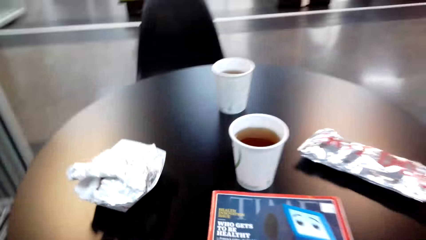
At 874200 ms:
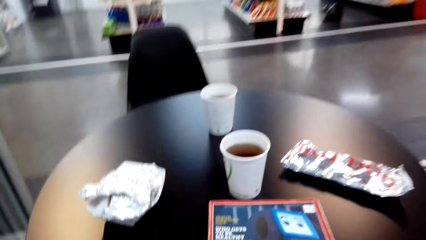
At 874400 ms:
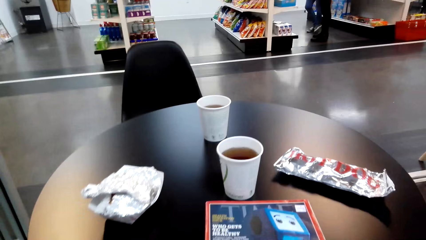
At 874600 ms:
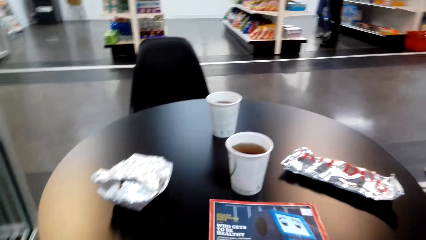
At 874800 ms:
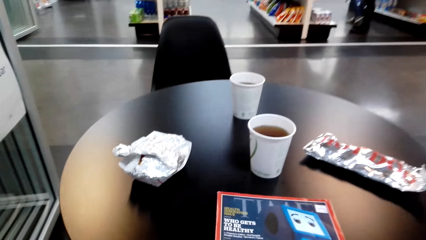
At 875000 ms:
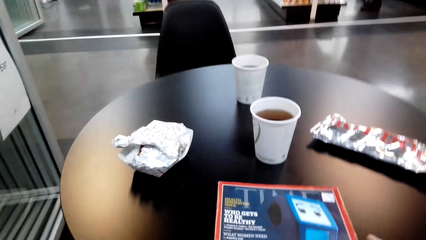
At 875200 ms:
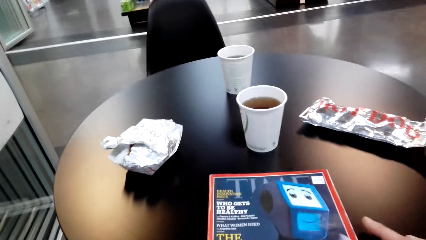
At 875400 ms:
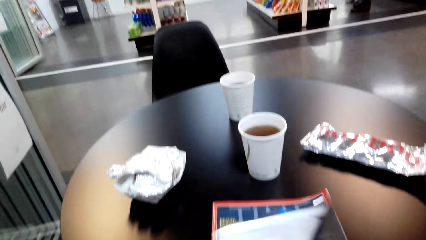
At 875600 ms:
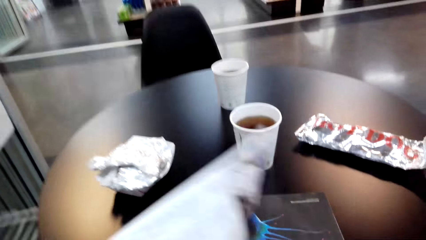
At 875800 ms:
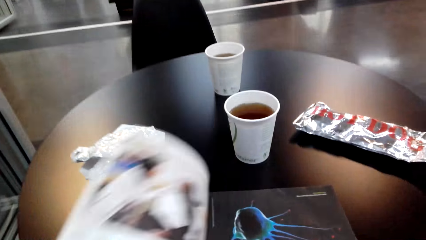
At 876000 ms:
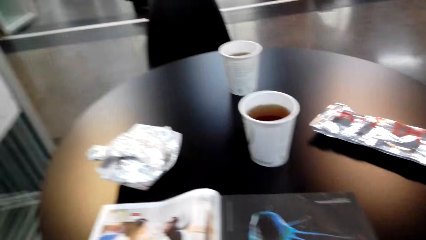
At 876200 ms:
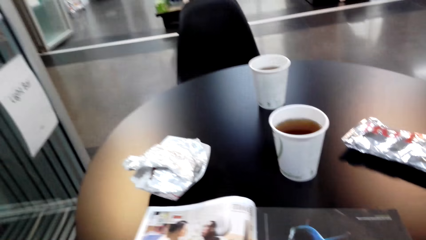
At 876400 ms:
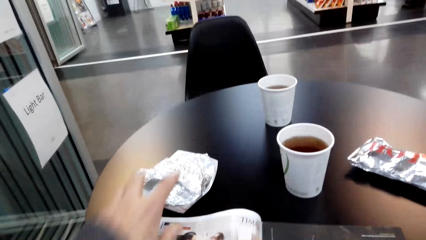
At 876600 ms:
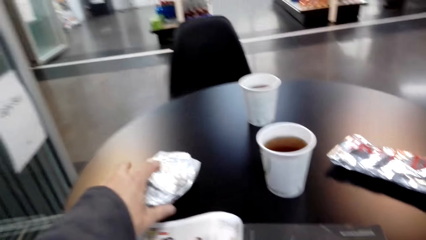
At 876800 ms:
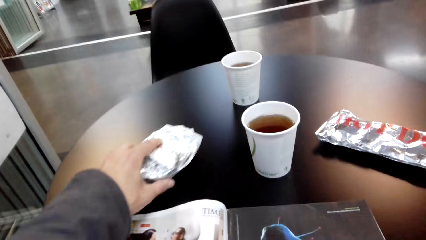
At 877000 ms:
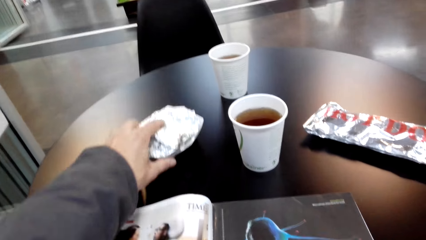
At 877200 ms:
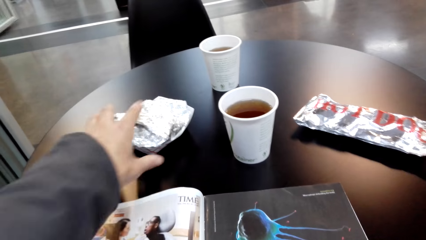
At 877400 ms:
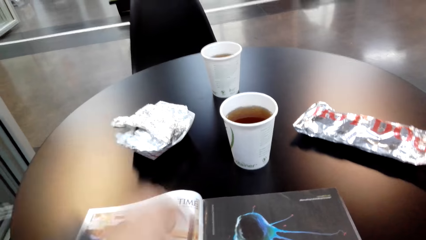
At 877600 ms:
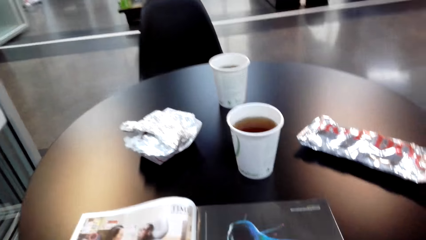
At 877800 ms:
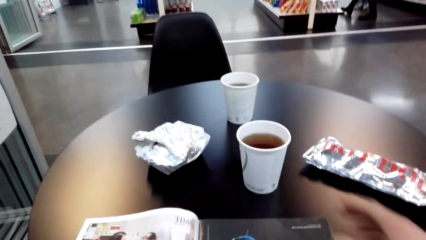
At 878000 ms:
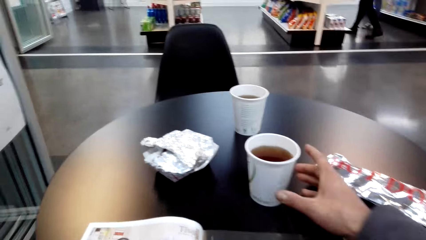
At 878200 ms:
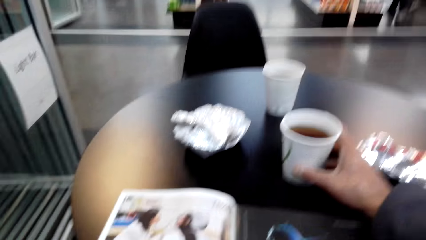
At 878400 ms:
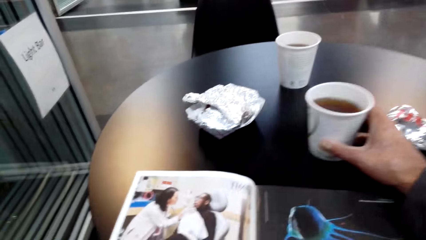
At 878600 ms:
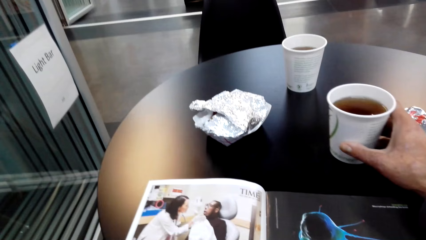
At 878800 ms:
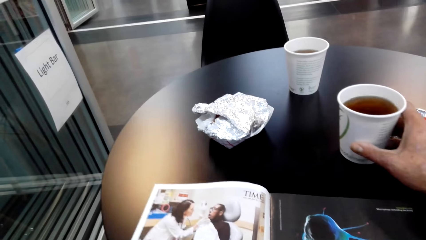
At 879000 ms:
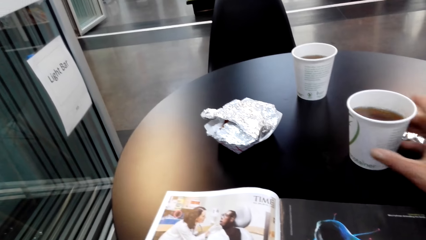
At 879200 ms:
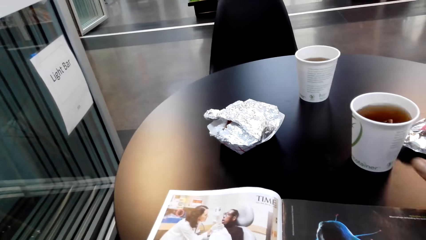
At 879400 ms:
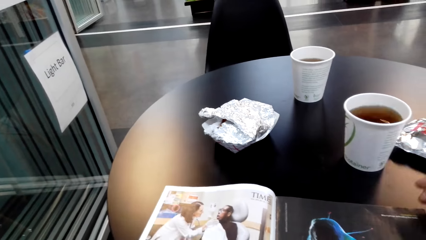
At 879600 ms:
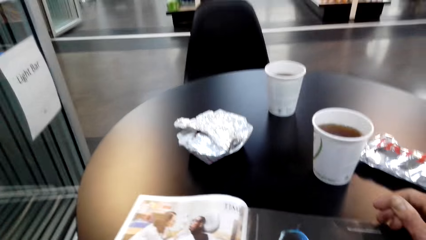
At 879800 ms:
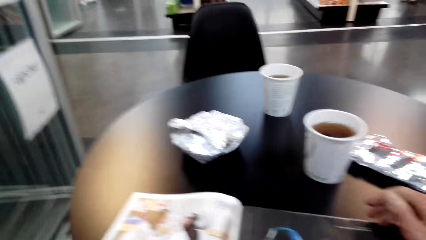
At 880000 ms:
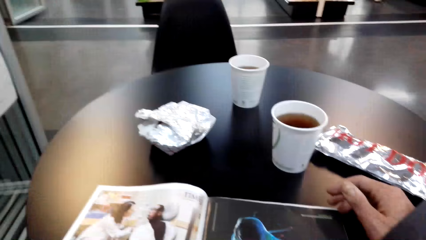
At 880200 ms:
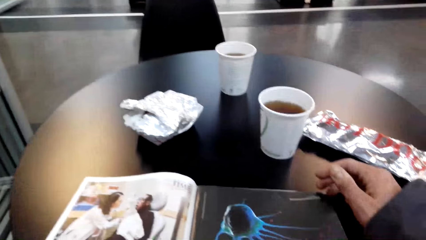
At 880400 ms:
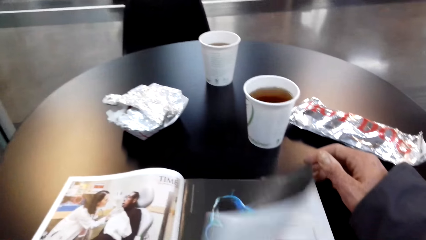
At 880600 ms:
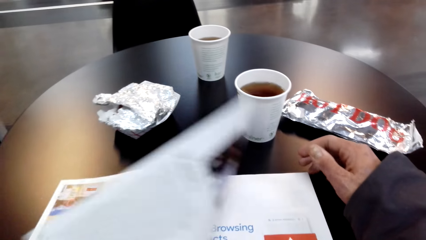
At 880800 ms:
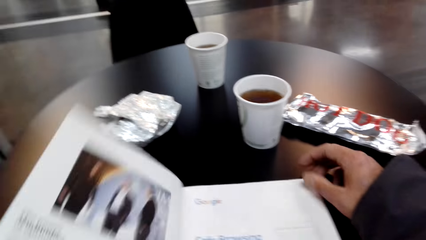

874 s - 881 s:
The camera wearer opens a magazine. They turn over the pages. They move a package on the table. They move a glass on the table. They turn a page on the magazine.

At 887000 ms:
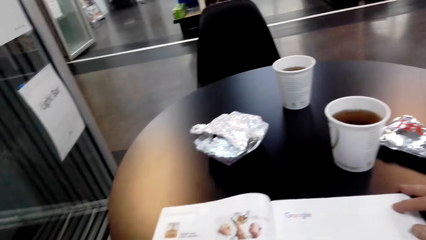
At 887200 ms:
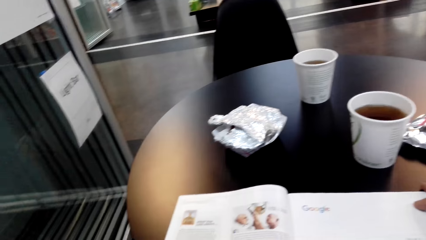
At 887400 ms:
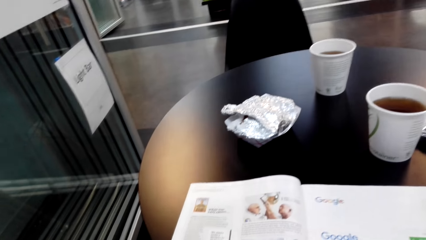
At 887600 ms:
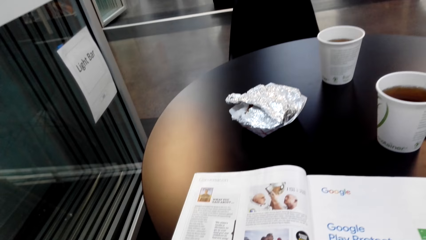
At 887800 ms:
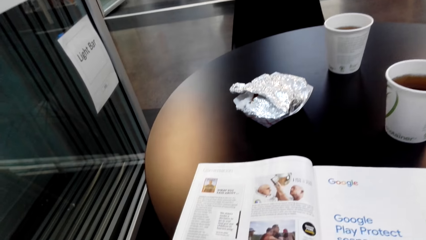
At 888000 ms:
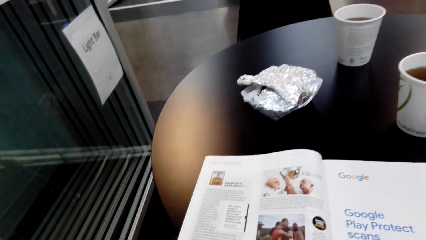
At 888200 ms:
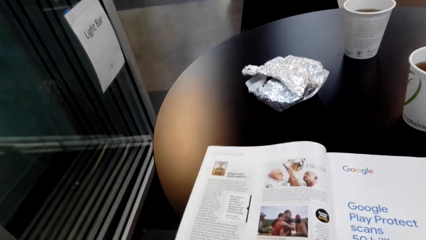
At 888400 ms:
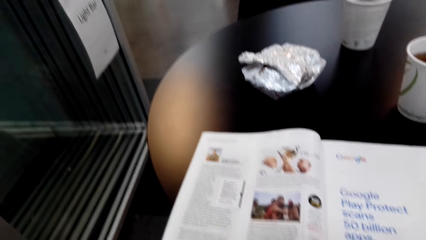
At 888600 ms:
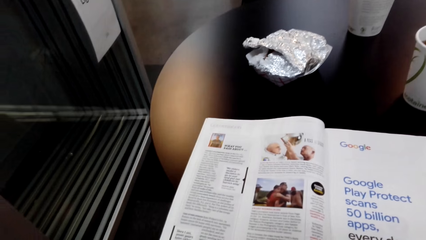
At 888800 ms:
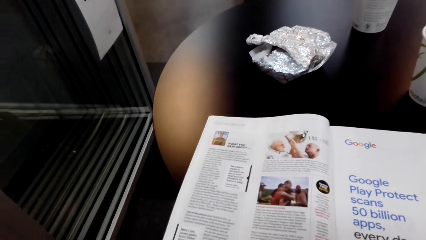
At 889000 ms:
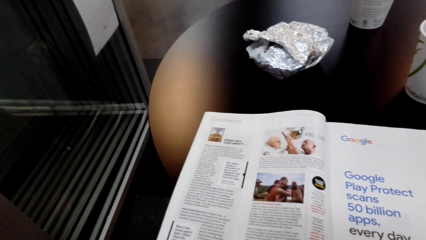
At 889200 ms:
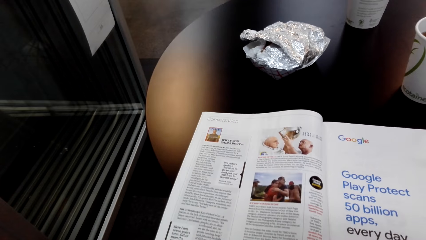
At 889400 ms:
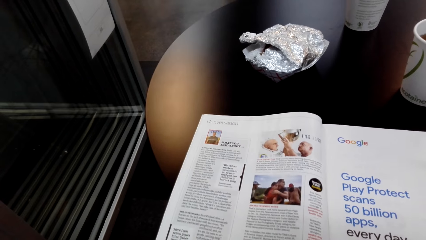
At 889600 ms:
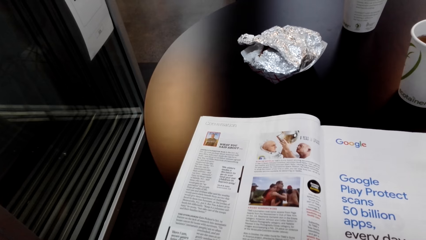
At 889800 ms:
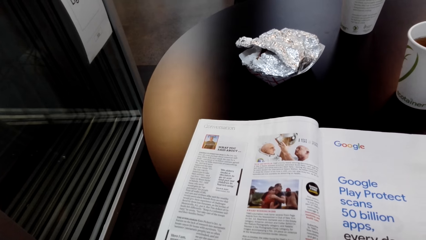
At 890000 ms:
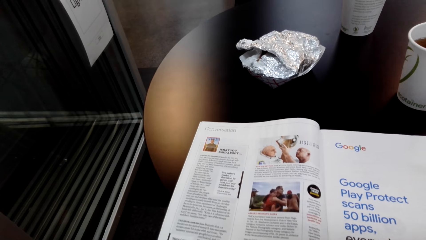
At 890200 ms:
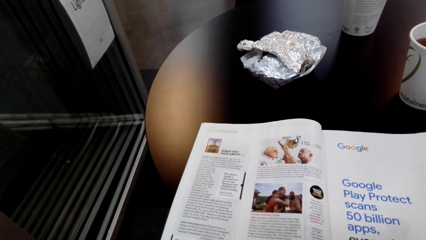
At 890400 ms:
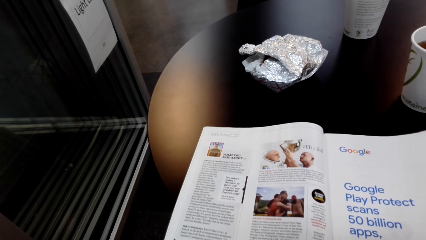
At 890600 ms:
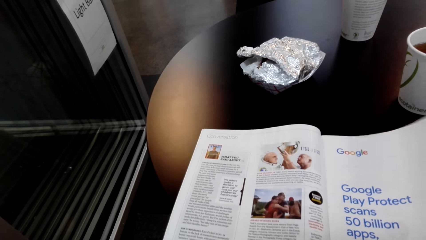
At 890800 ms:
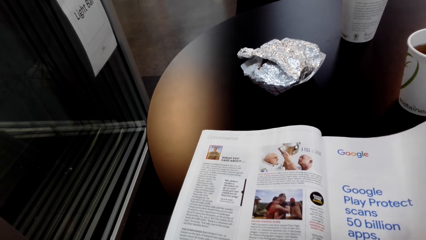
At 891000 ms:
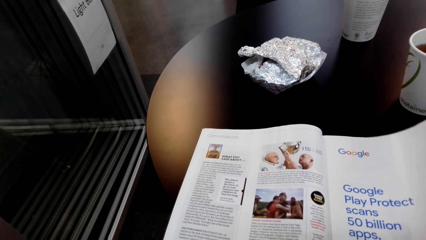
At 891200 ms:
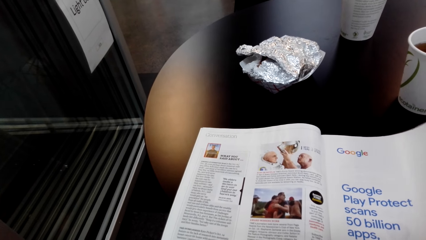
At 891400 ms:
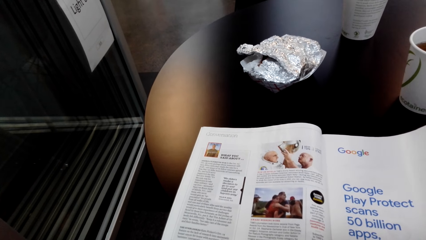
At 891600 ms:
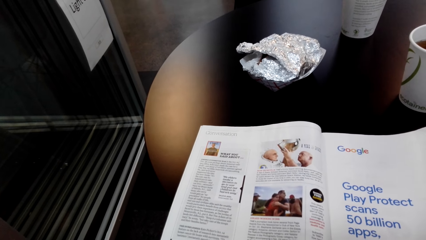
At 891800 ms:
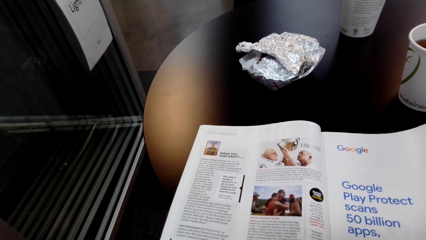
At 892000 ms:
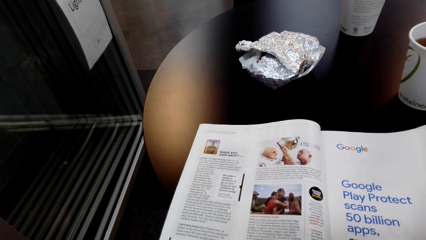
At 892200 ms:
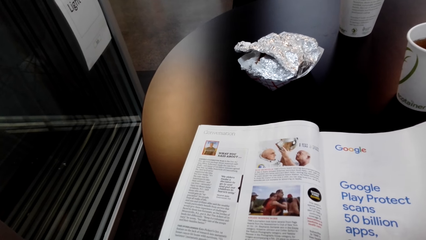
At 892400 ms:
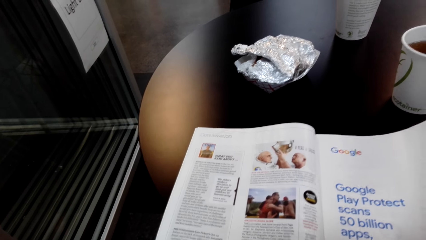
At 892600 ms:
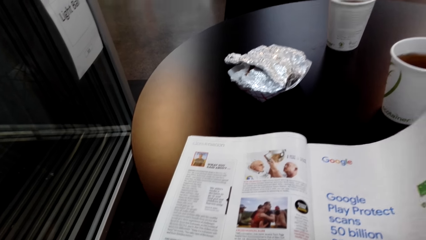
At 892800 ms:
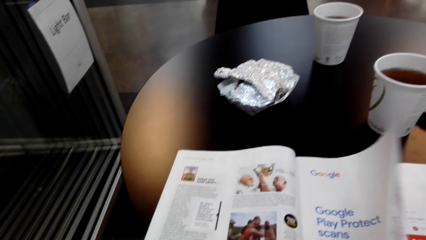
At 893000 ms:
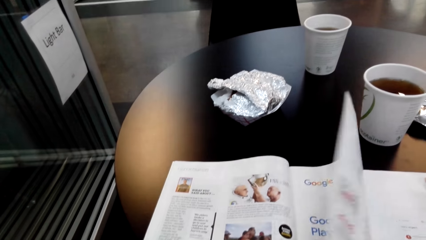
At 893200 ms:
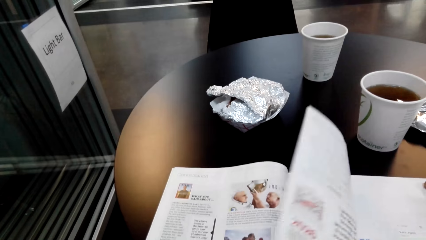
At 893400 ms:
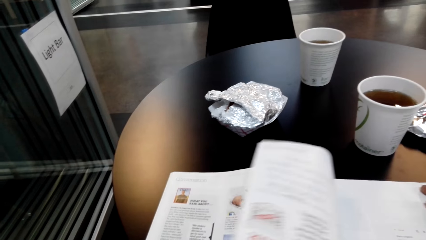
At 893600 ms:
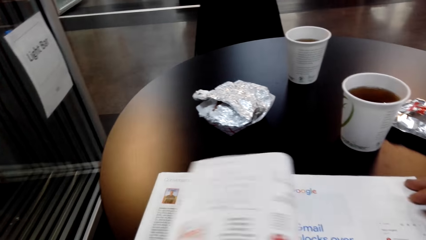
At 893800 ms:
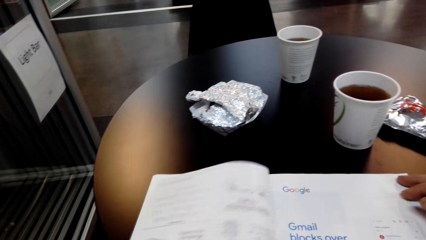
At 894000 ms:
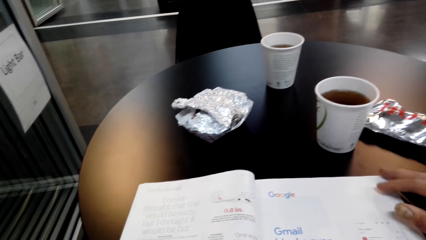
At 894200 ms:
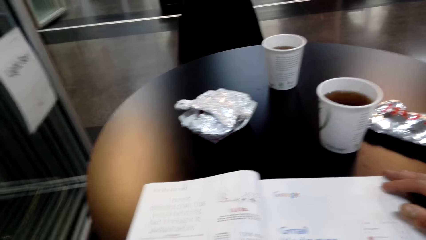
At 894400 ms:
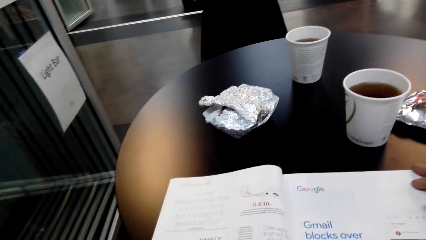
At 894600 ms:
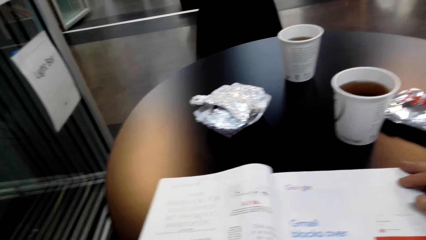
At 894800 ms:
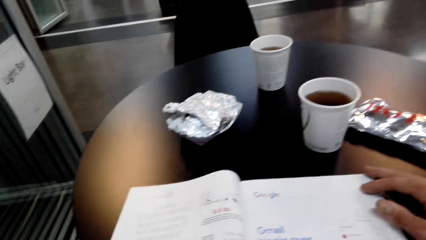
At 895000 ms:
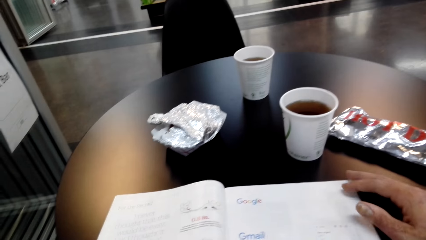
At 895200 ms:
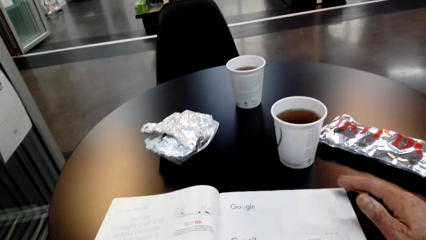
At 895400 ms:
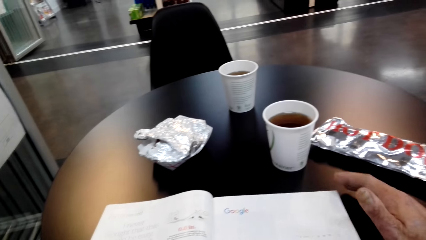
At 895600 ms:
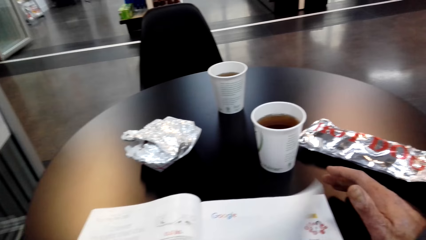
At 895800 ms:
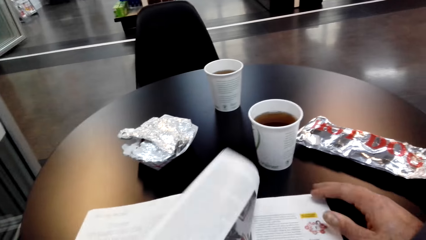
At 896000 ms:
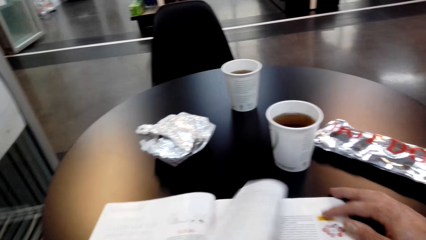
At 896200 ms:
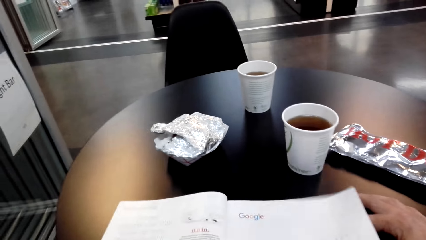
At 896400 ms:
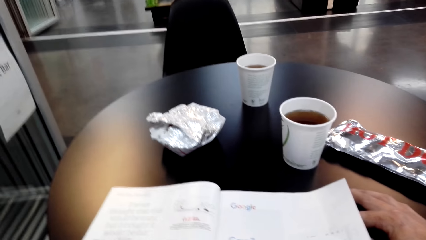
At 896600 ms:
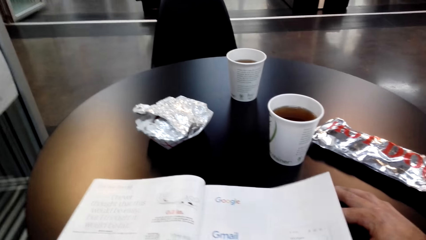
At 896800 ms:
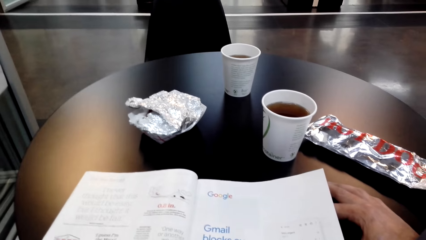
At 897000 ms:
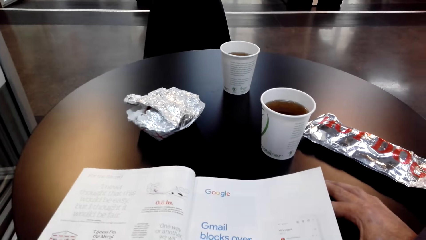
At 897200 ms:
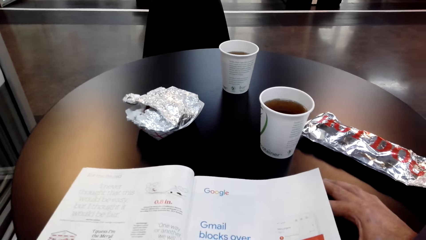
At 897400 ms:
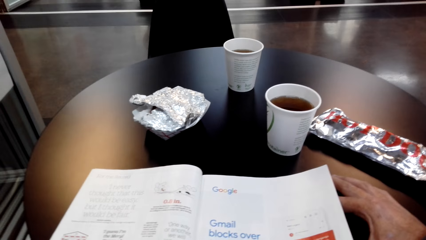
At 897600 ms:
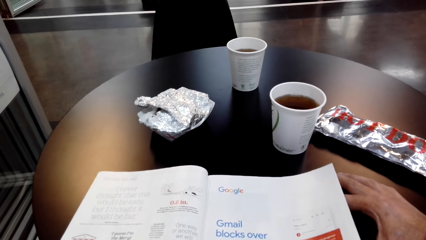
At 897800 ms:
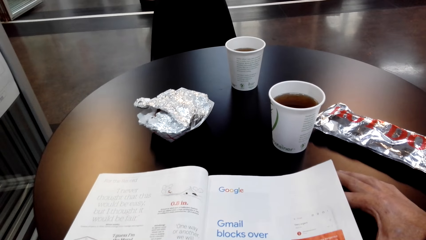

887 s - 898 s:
The camera wearer looks at the magazine. They turn a page on the magazine. They look at the magazine.
